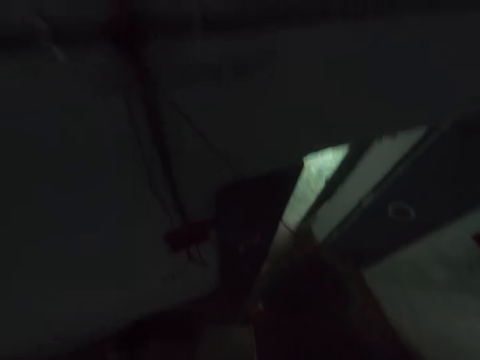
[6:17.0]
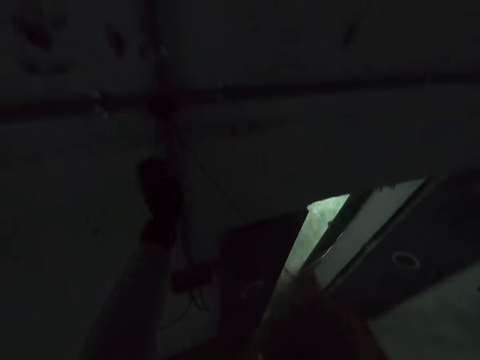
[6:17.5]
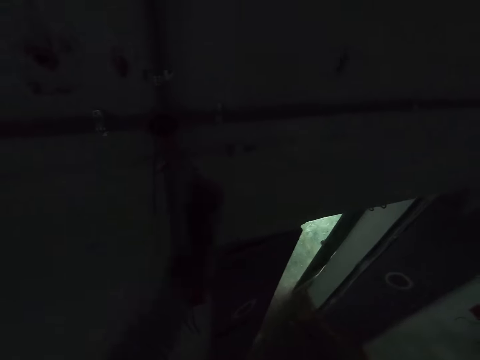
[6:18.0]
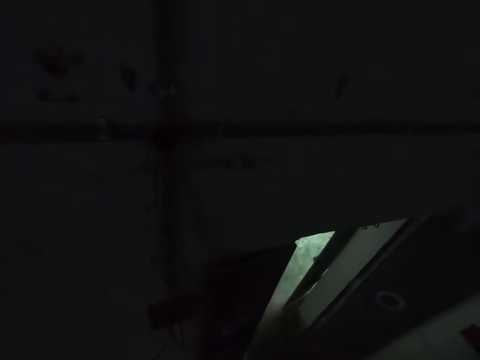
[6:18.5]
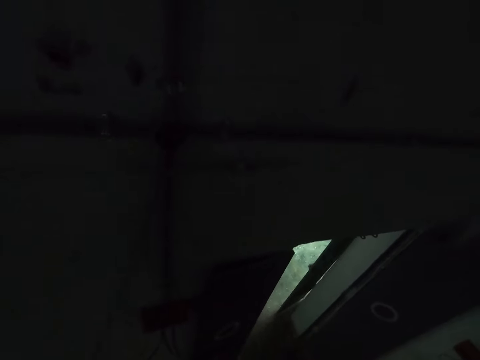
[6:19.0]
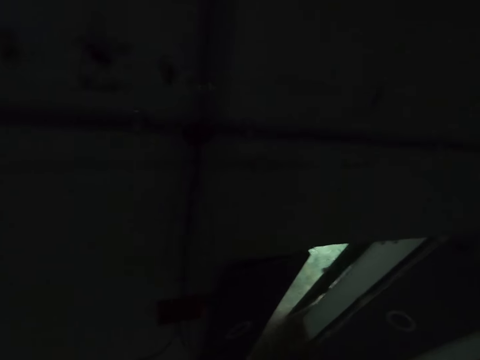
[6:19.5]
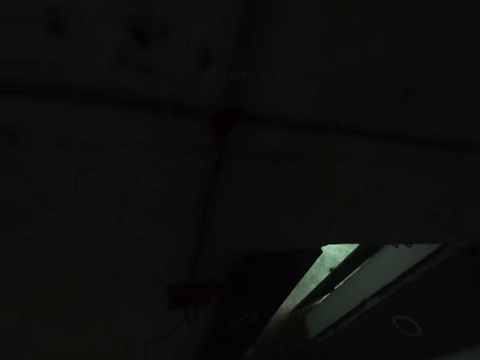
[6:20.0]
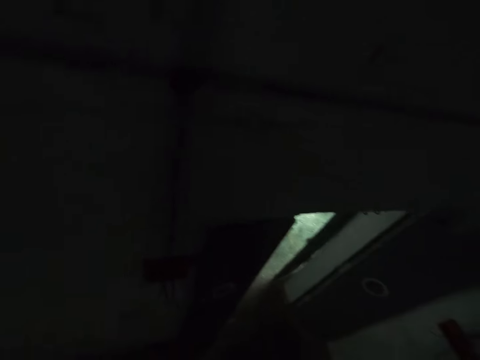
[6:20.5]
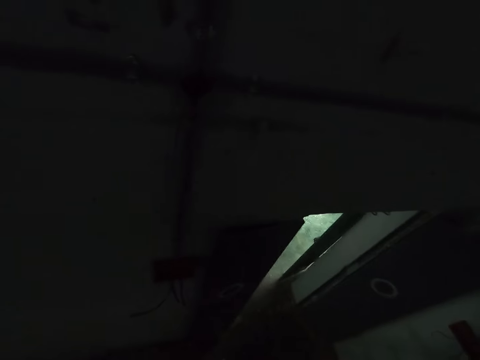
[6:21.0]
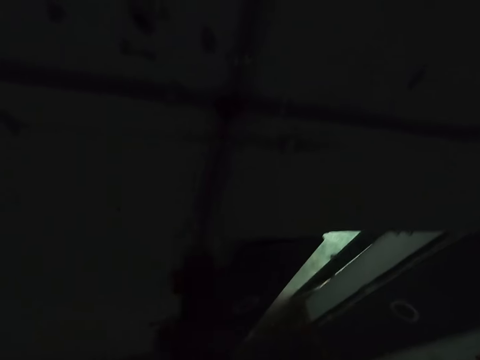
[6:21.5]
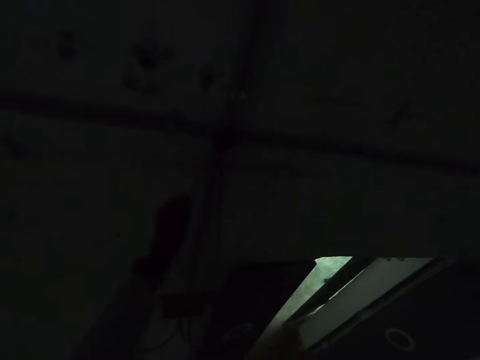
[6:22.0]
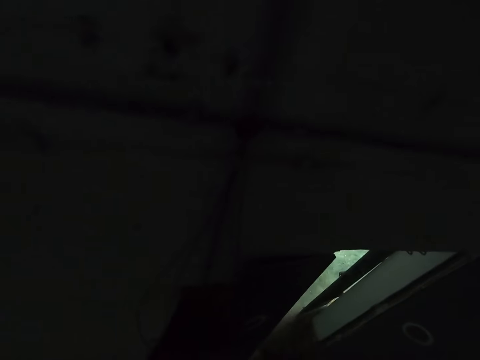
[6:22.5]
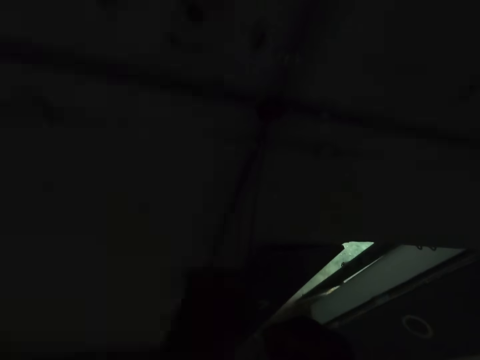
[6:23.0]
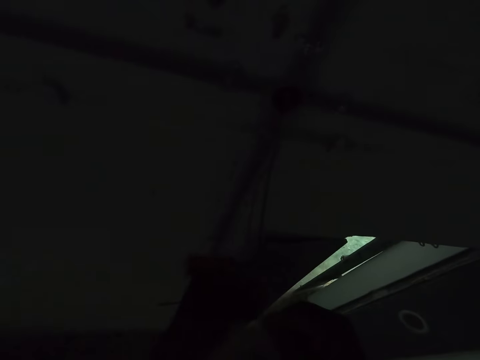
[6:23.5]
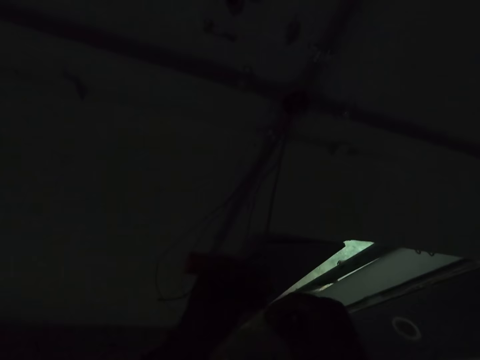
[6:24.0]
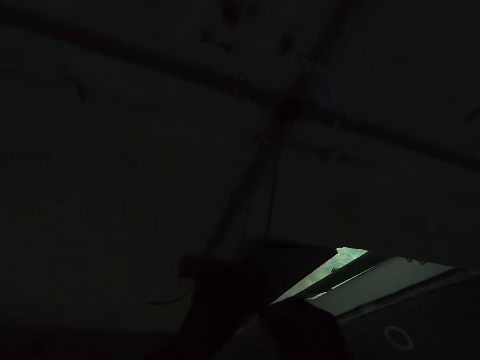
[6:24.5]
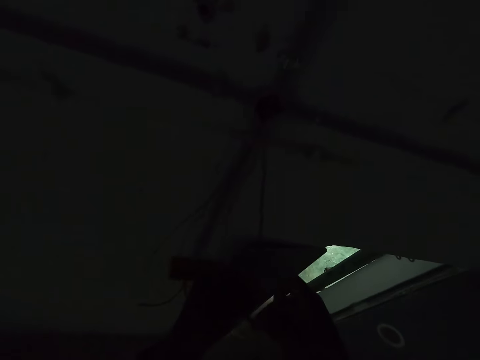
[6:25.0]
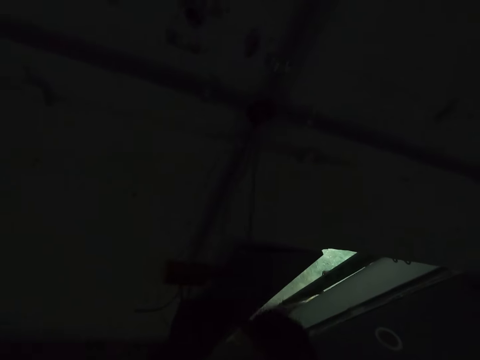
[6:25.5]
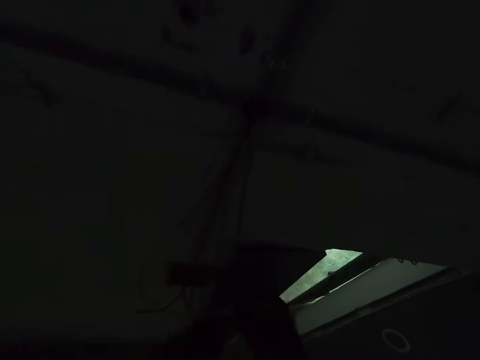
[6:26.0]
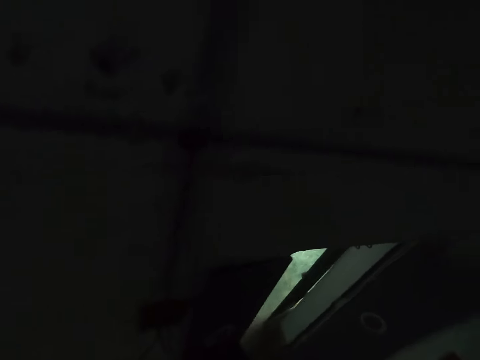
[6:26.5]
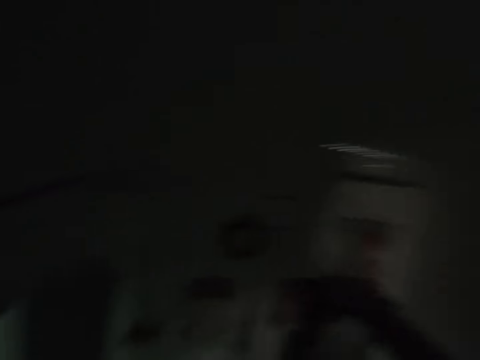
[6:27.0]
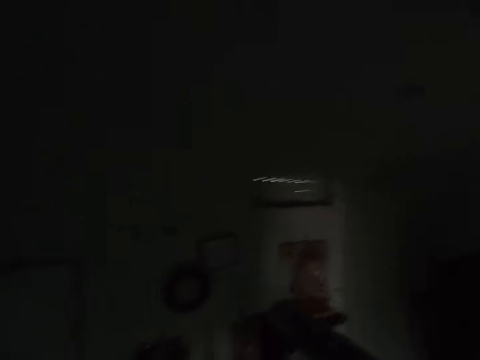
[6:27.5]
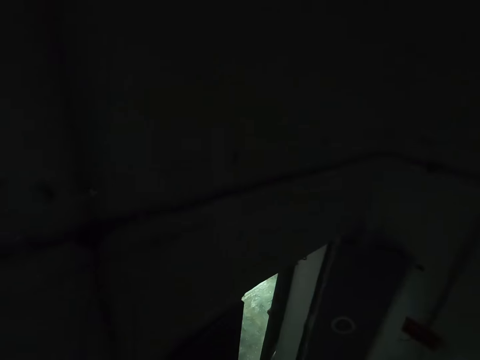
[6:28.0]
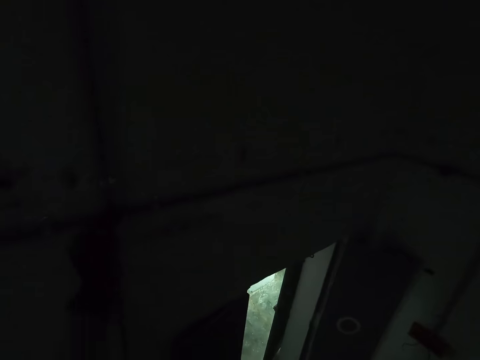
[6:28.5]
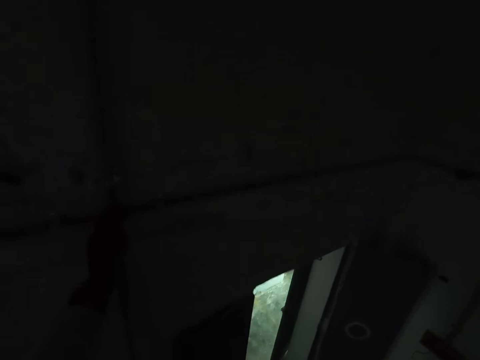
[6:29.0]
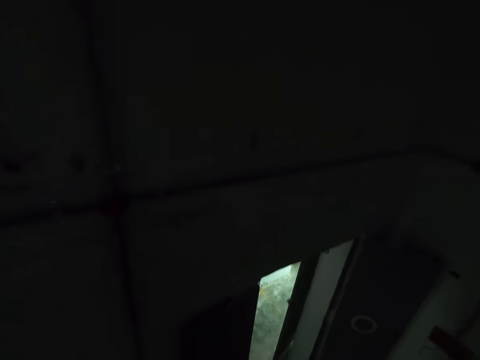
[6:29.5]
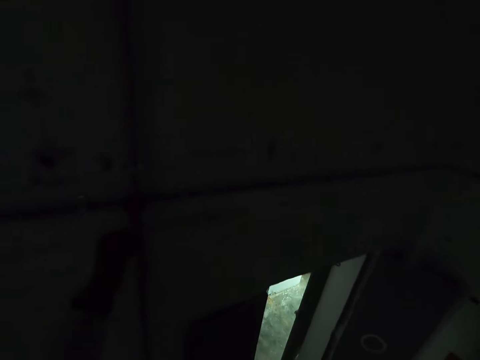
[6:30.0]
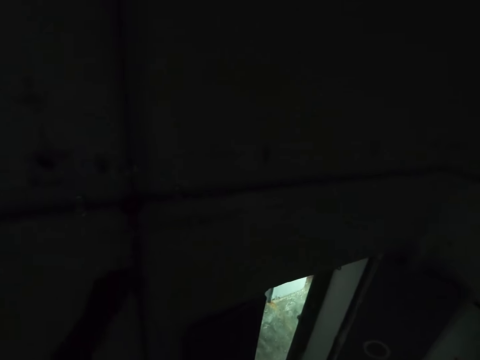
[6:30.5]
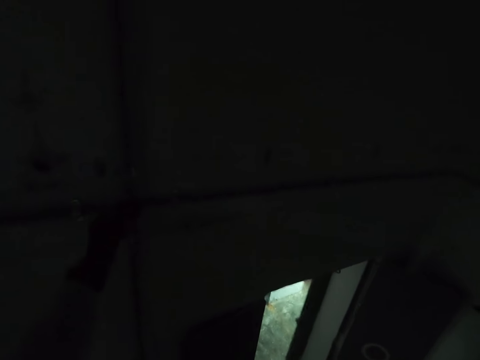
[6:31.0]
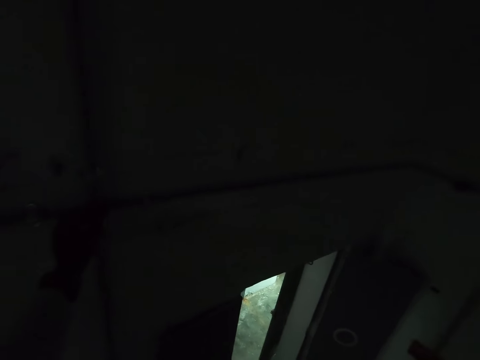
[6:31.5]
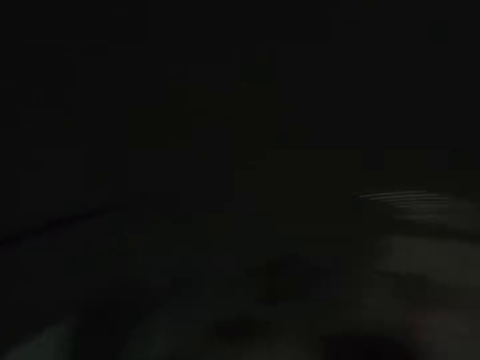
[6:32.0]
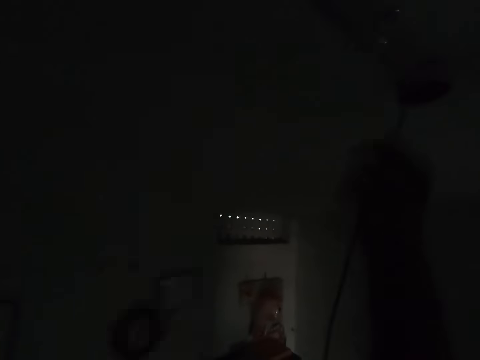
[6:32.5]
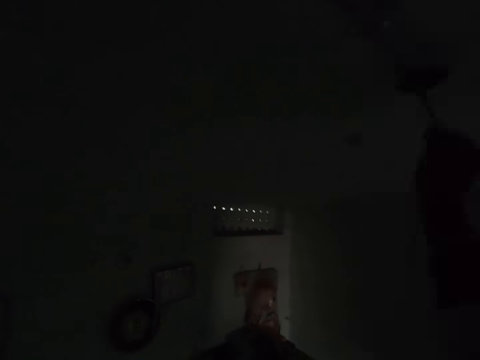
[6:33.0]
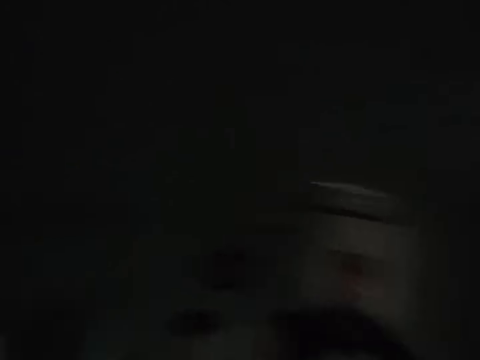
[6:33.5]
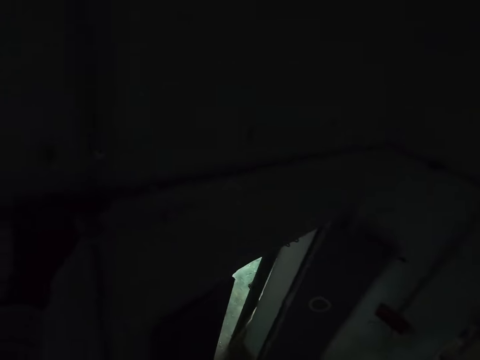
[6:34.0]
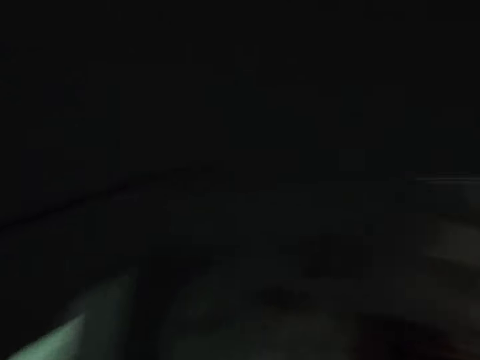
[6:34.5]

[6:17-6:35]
The camera wearer joins the wire. They look around. They pull in the cable.

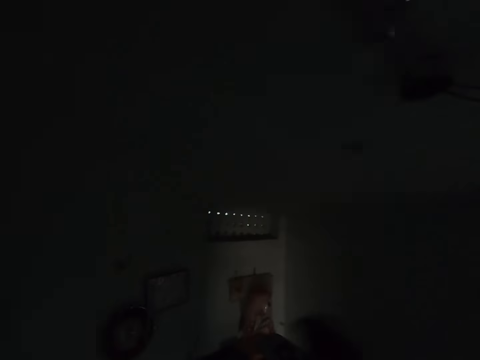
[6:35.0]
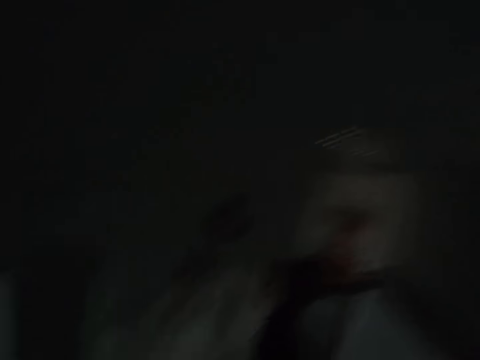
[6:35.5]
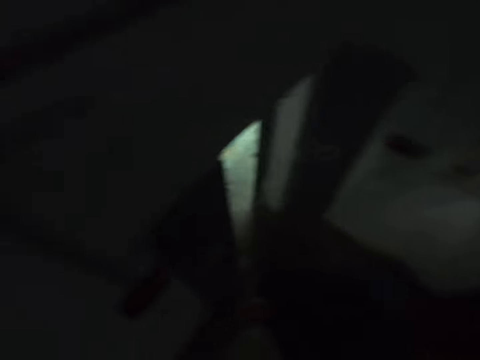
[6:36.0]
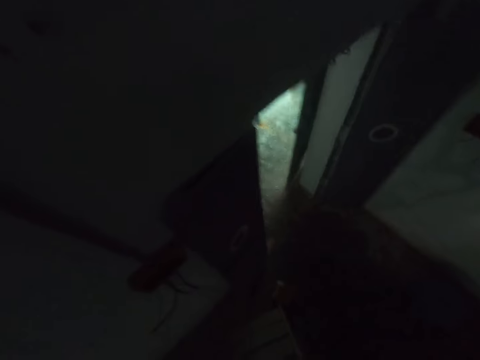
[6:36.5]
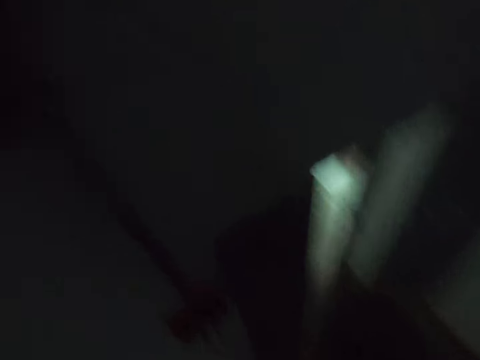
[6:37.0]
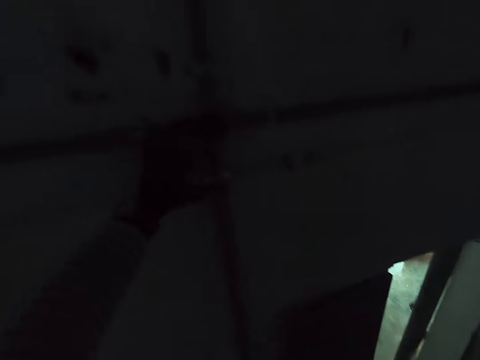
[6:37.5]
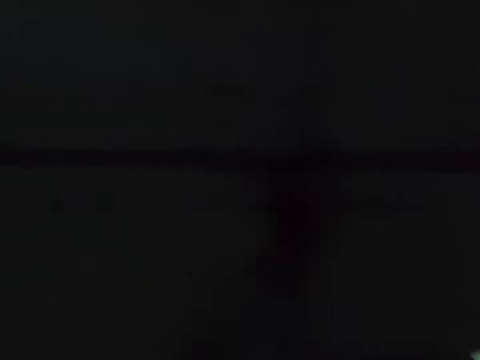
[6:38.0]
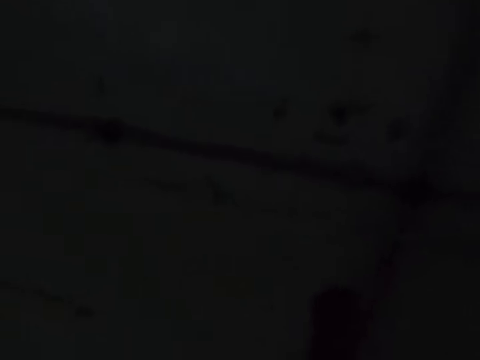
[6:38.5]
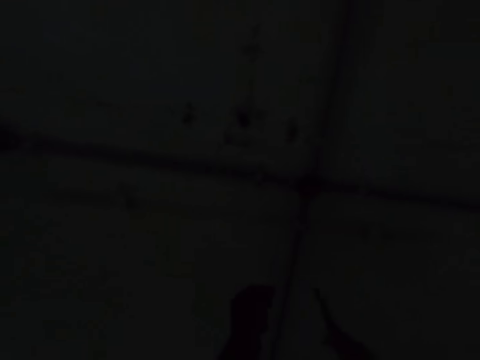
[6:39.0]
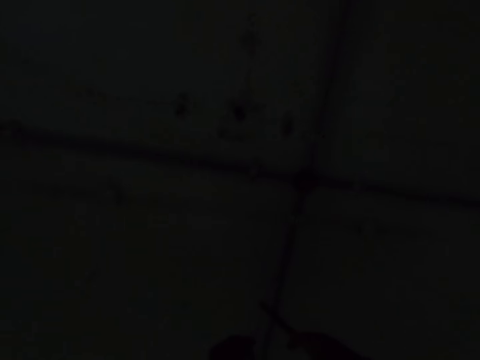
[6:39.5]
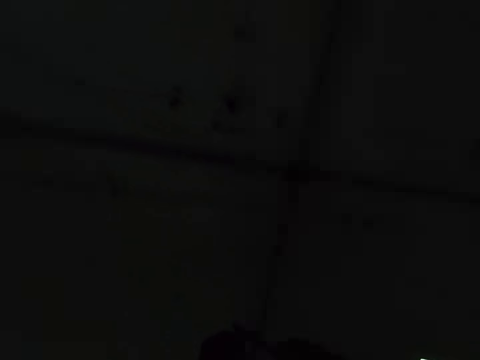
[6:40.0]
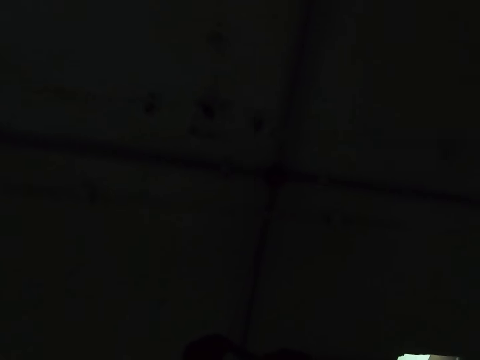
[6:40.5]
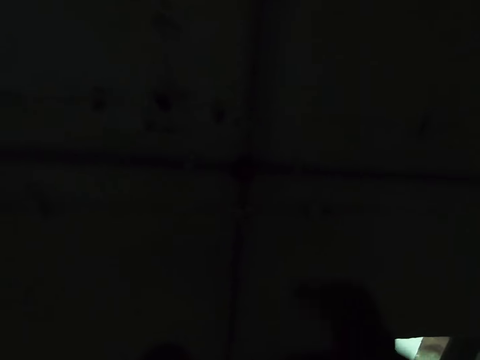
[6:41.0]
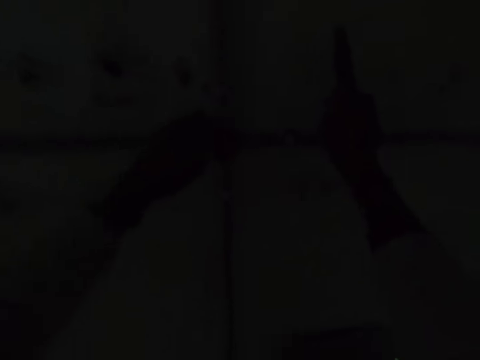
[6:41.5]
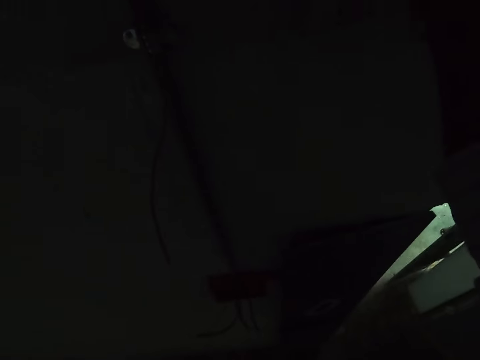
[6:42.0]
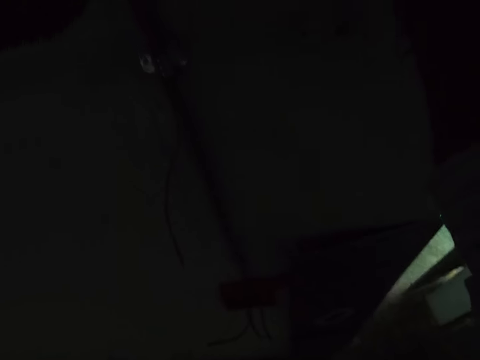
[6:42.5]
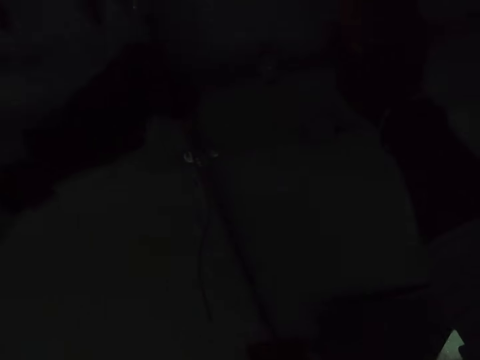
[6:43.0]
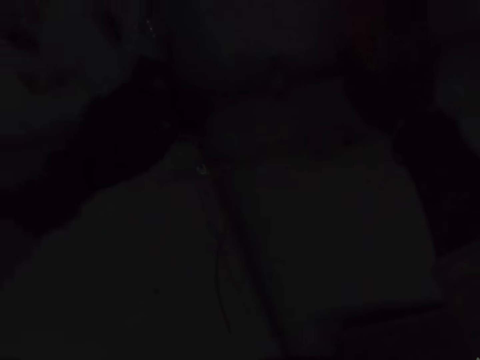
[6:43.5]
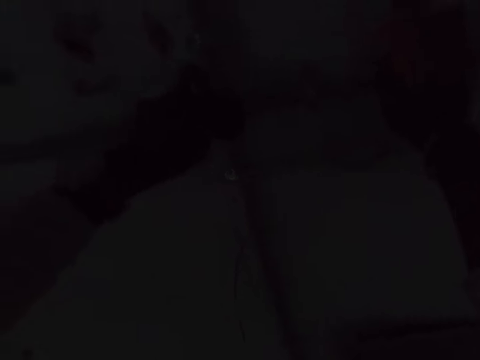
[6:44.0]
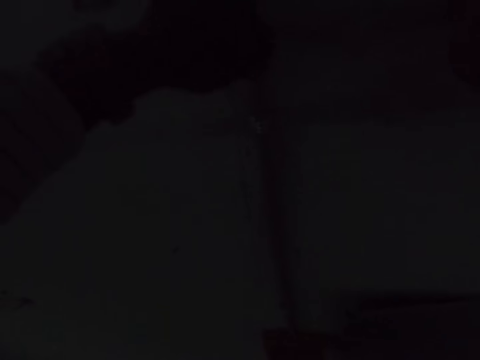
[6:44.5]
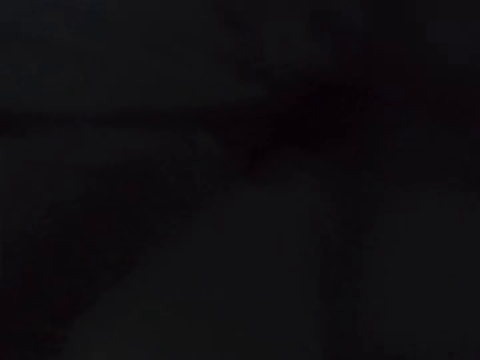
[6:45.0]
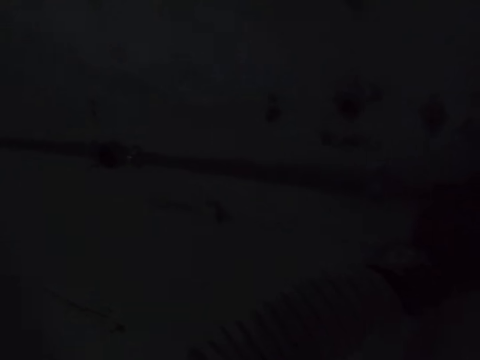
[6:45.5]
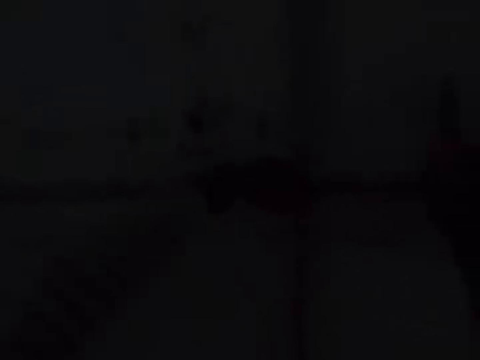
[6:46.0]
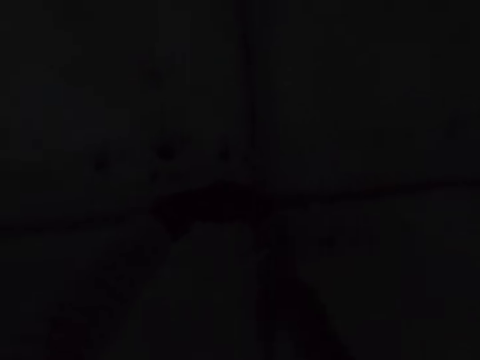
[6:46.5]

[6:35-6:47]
The camera wearer looks around. They cut the cable or wire with pliers. They pull the wire. They touch the cable.
